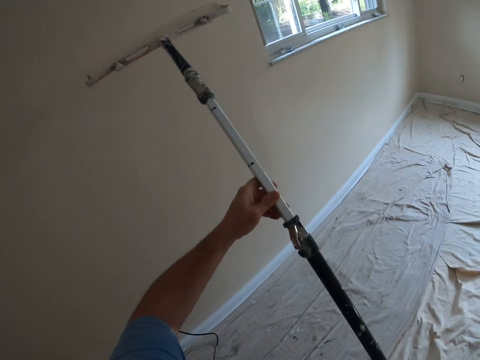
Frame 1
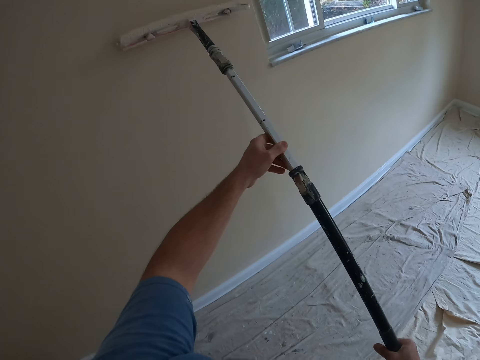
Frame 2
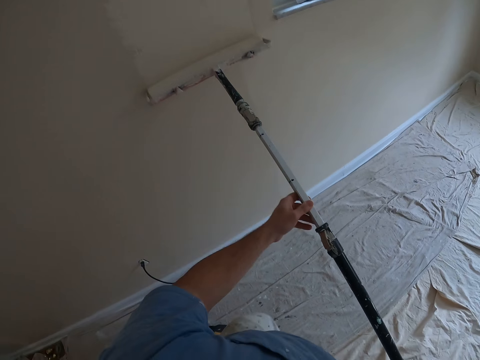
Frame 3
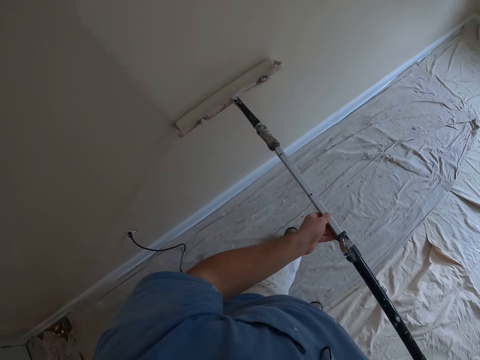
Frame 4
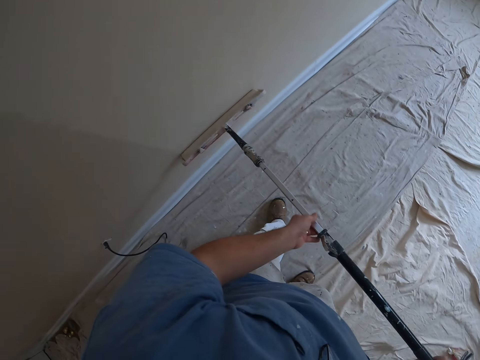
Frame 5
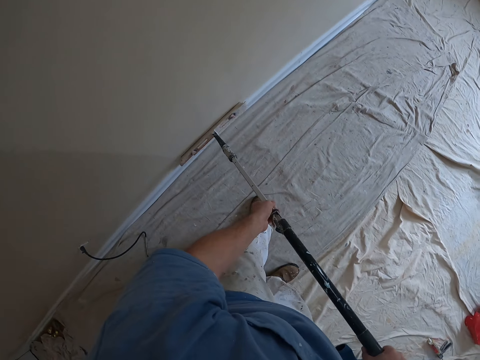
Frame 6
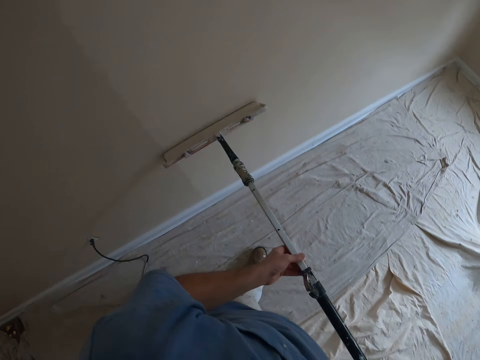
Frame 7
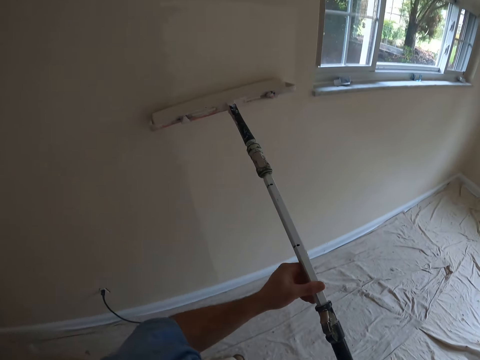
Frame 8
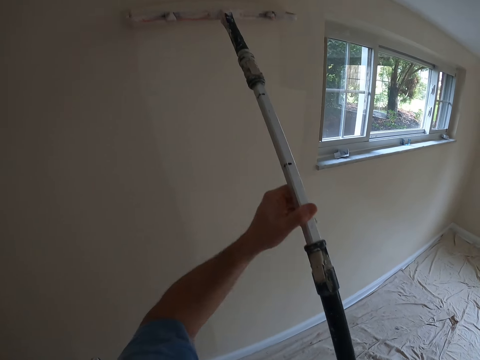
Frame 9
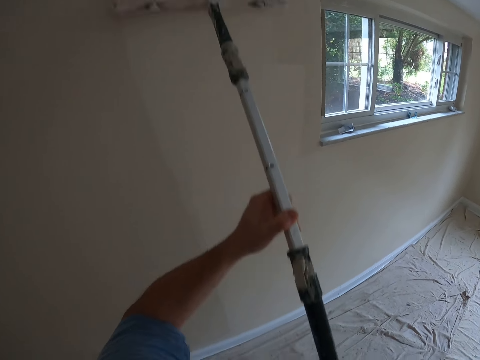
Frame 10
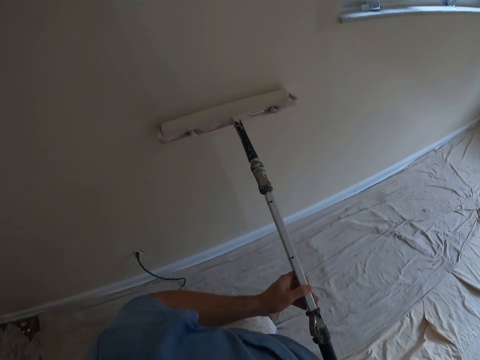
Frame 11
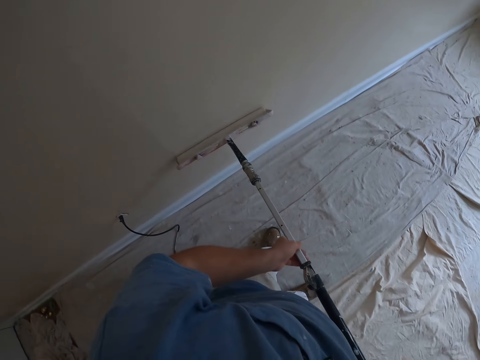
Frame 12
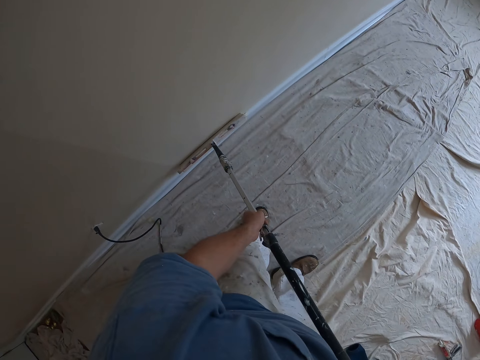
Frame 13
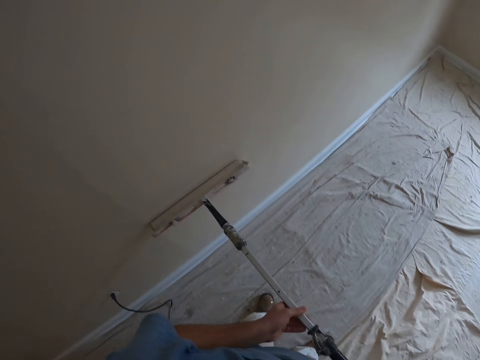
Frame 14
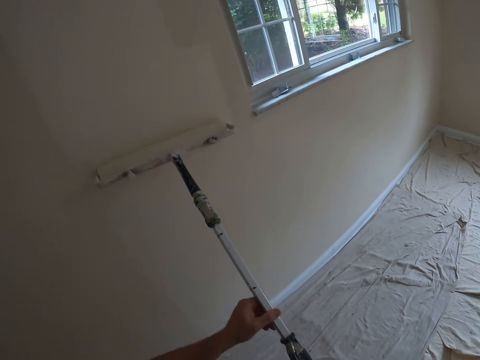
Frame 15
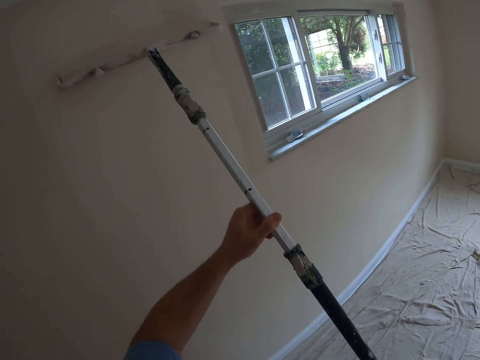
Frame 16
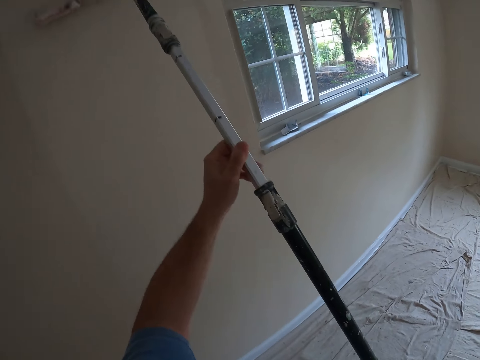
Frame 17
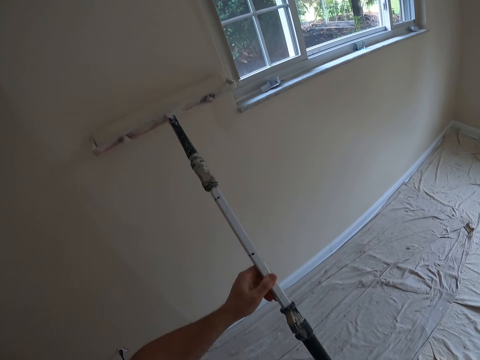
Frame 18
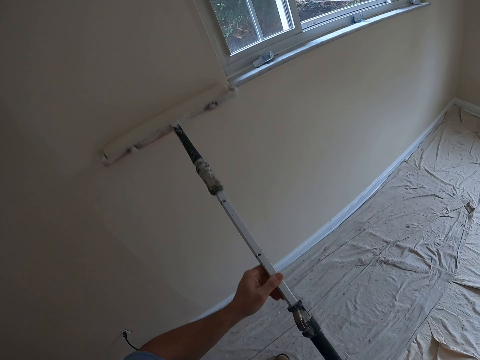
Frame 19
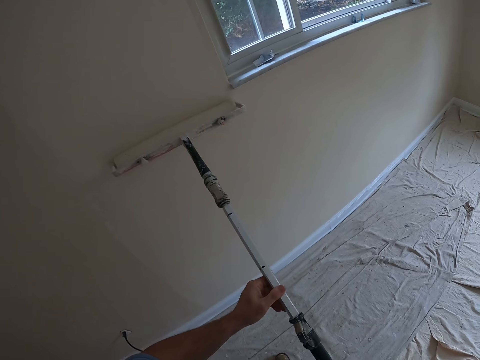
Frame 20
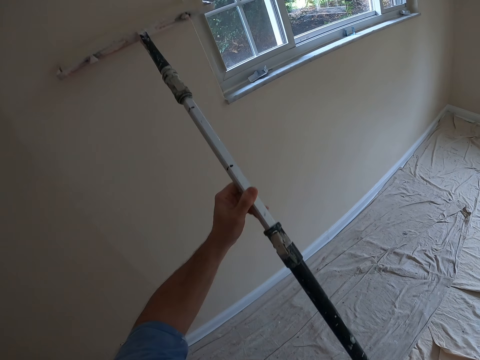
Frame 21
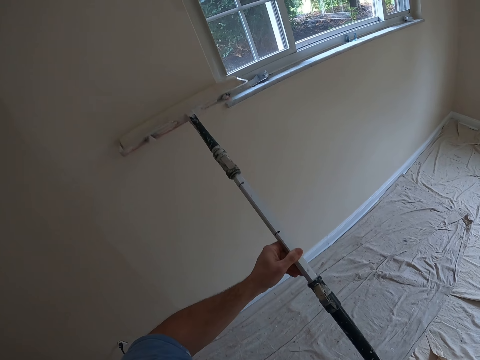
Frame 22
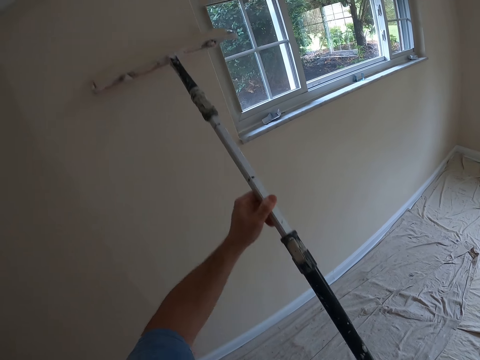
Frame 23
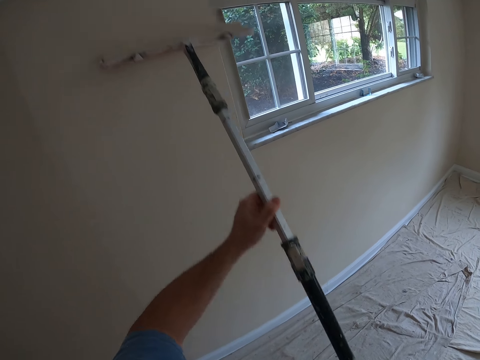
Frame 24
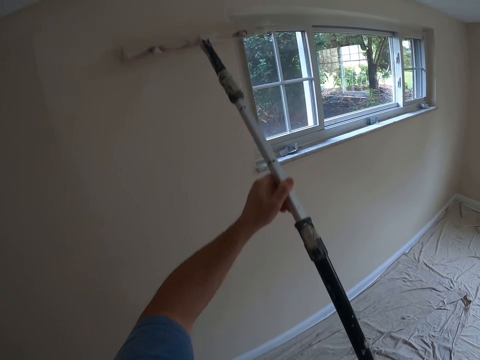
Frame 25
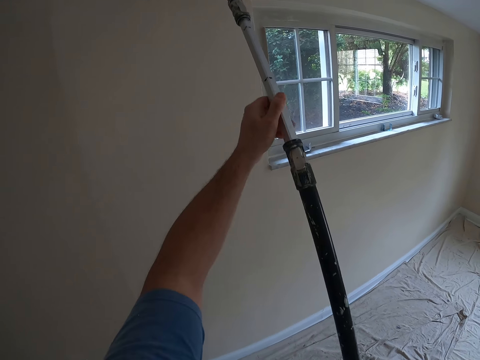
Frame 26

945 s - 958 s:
The camera wearer paints the wall with the brush in both hands.

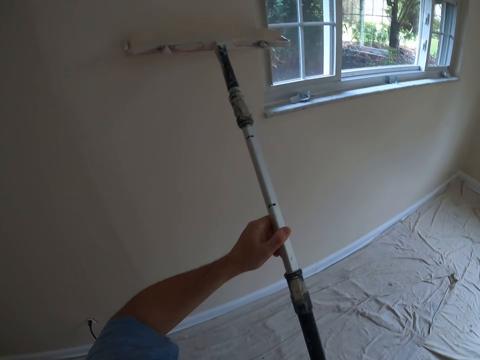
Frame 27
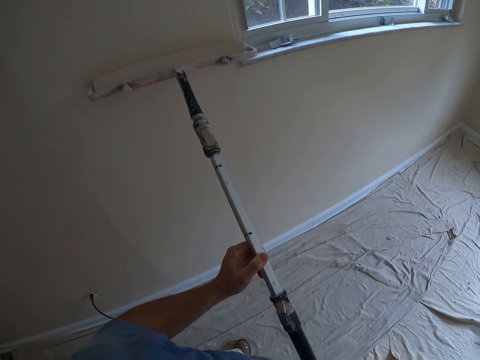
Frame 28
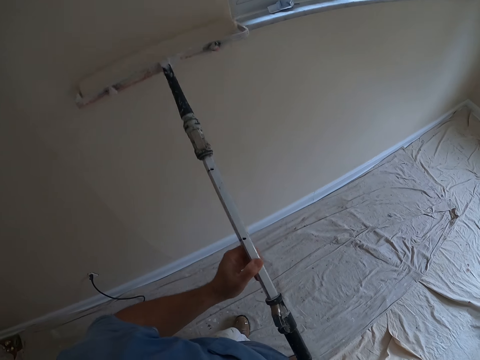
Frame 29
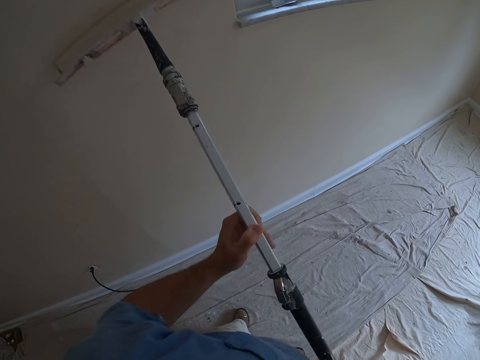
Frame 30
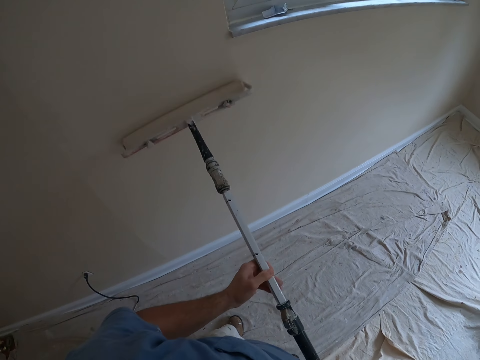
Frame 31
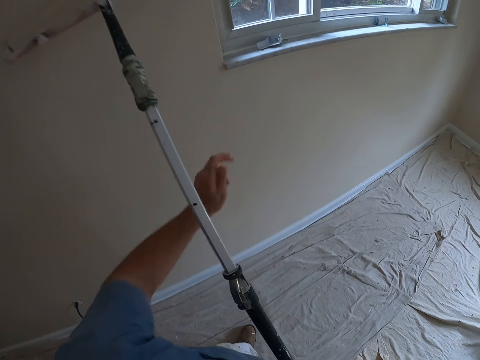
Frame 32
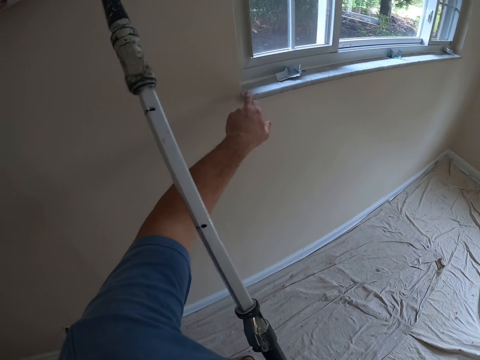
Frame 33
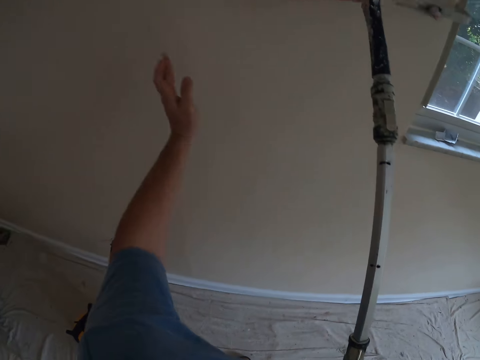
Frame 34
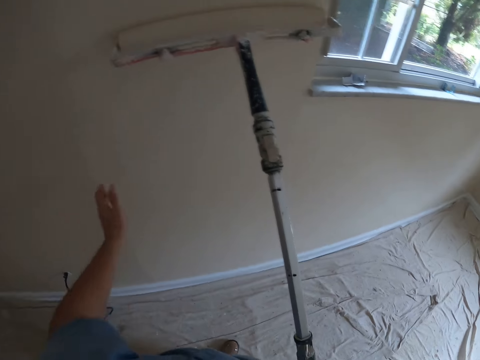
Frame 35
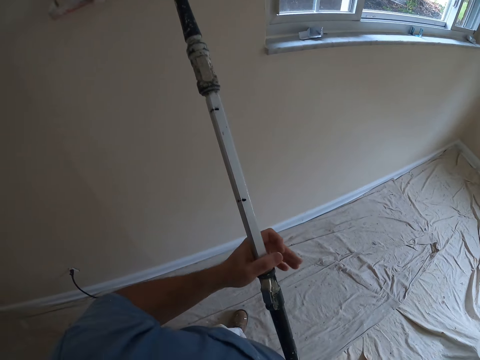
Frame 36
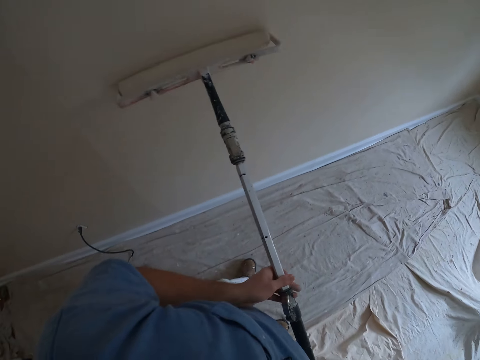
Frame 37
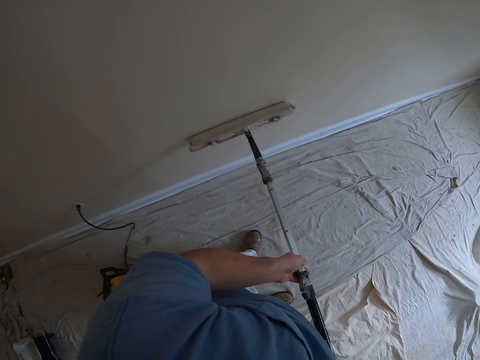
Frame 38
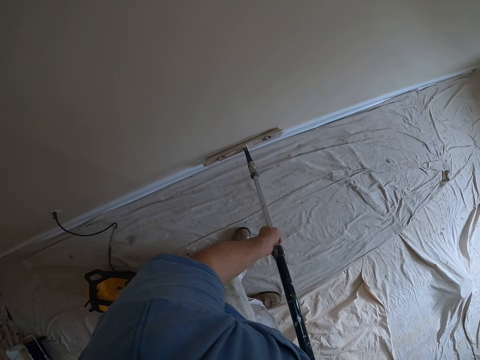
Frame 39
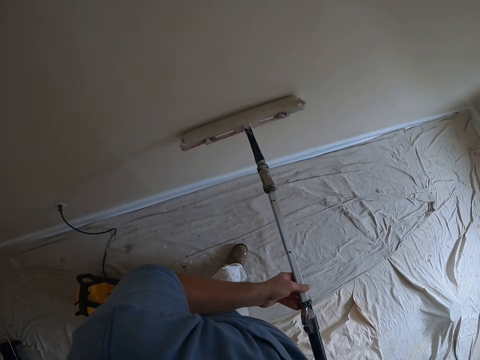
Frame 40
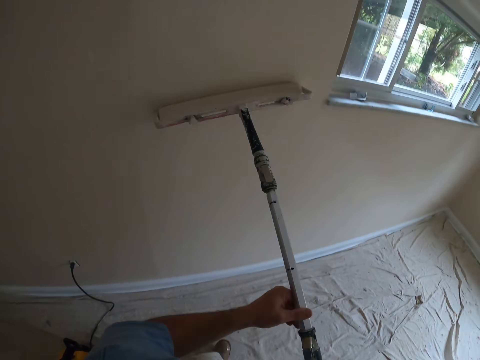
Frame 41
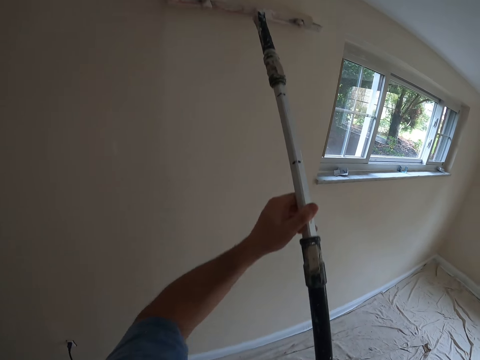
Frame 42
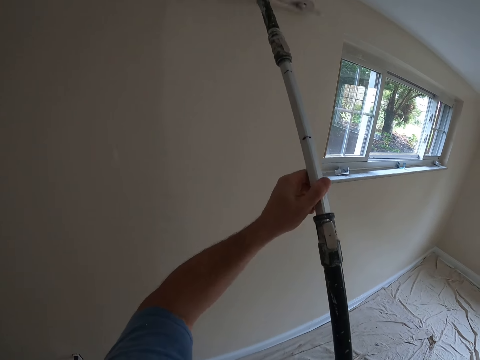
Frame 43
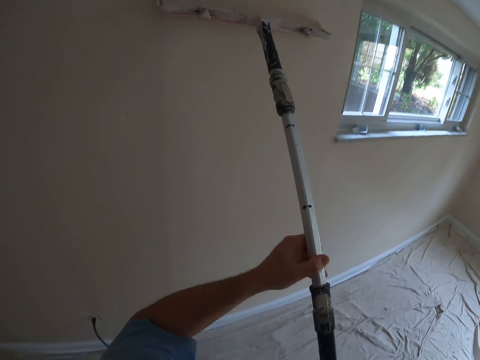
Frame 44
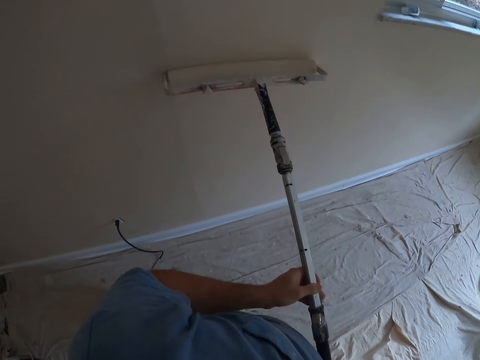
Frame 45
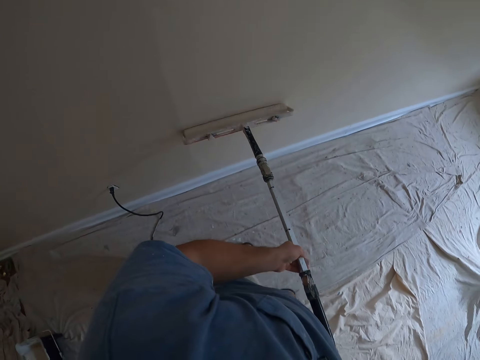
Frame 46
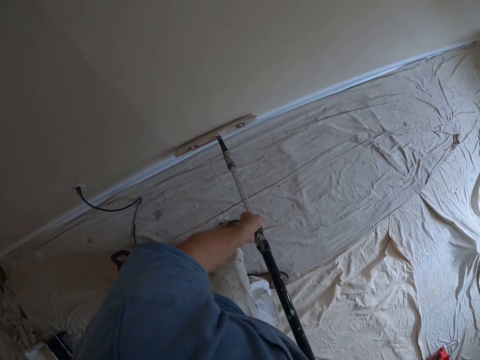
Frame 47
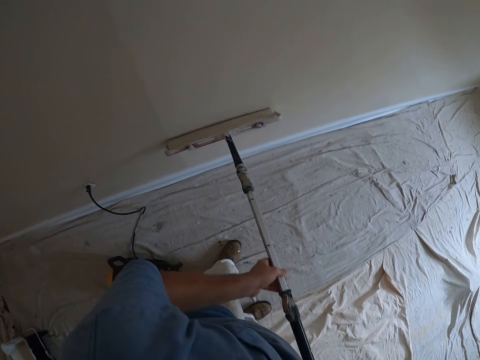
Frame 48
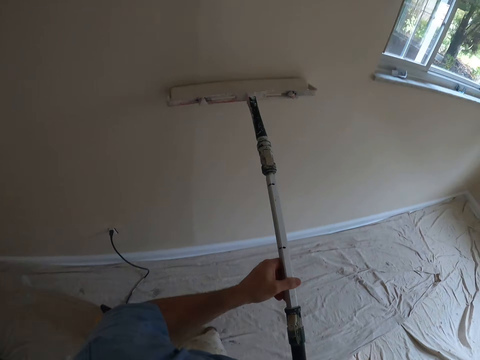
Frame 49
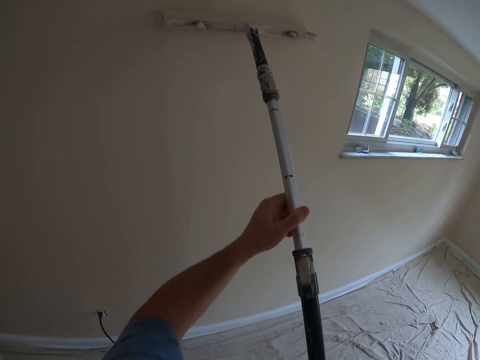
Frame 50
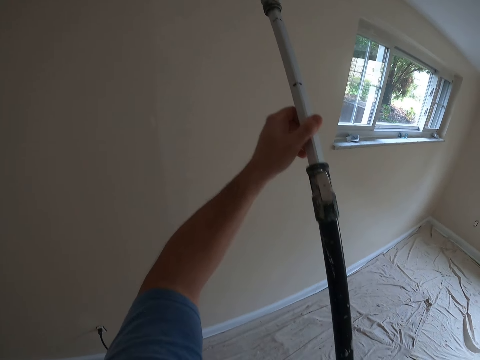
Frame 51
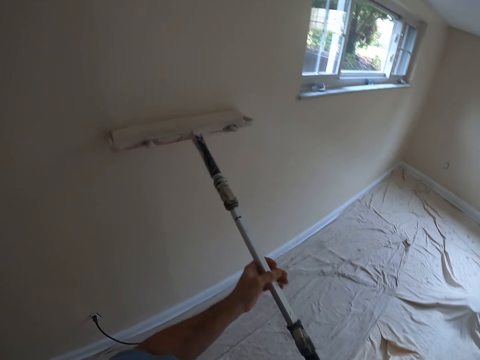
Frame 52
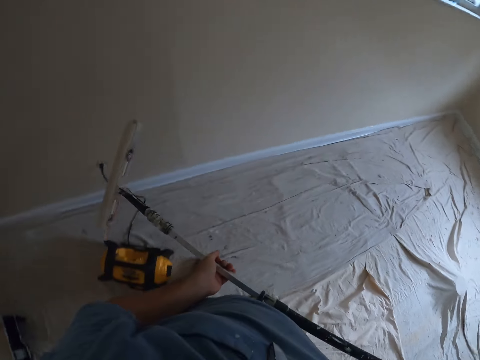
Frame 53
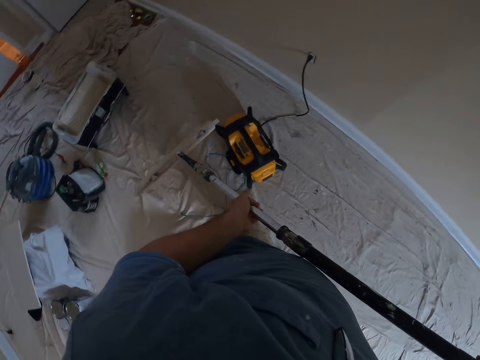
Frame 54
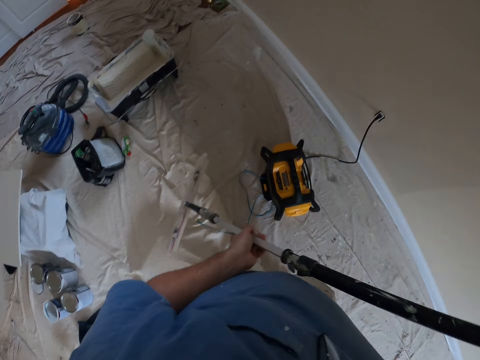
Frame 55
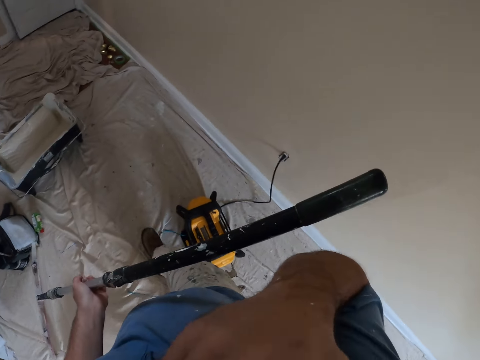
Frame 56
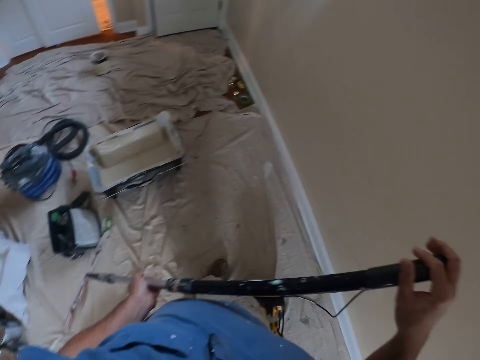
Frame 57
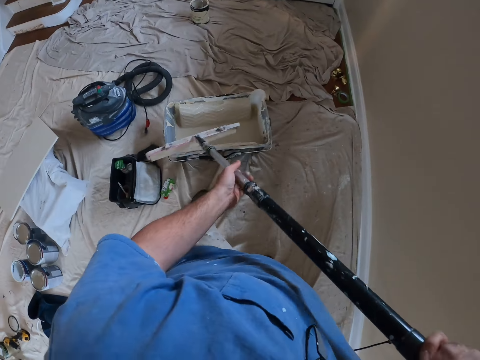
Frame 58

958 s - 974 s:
The camera wearer touches multiple parts of the wall with his left hand. He touches the window stool with his left hand. He paints the wall with the brush in both hands. He raises his right hand. He walks towards the paint container on the floor. He touches part of his body.
